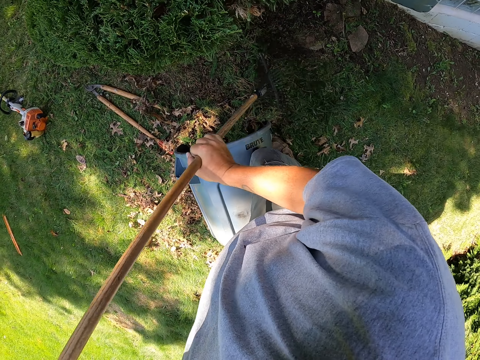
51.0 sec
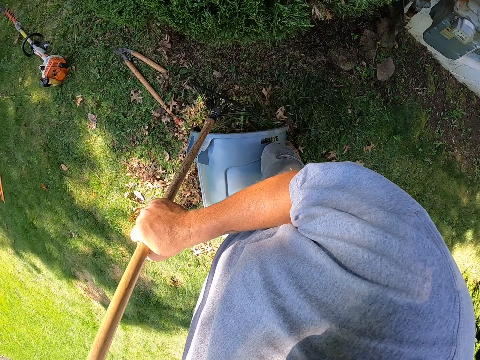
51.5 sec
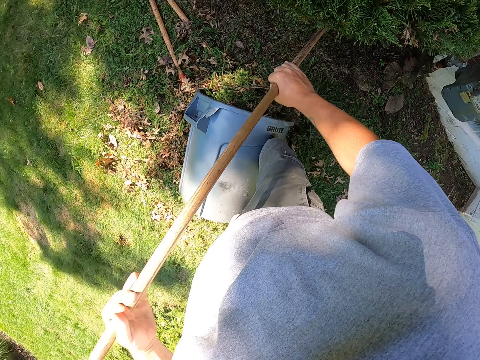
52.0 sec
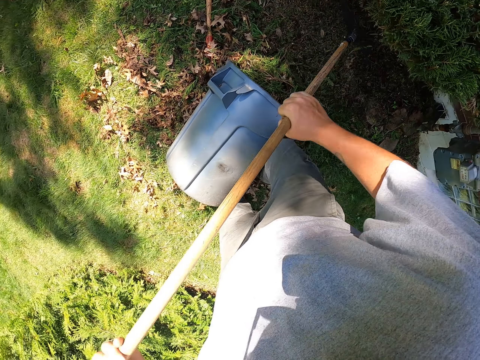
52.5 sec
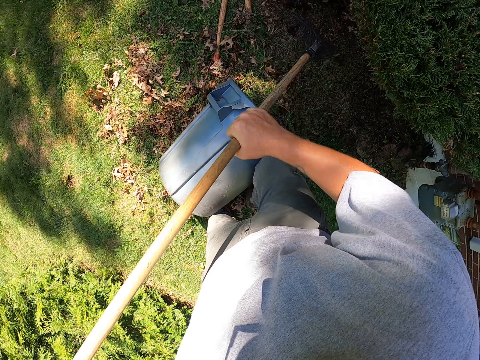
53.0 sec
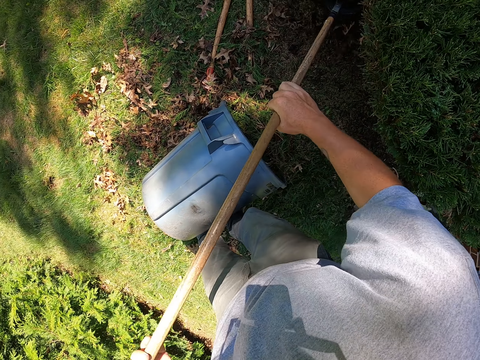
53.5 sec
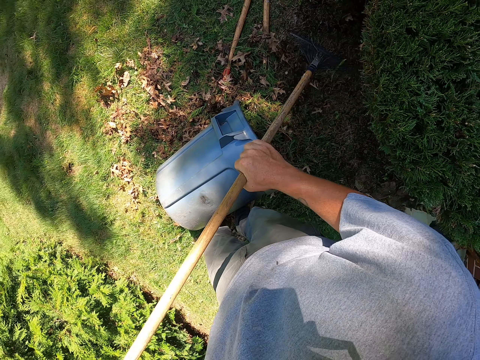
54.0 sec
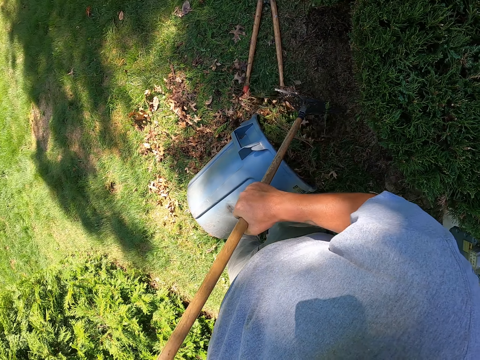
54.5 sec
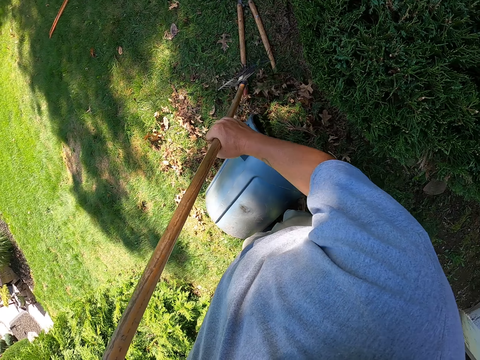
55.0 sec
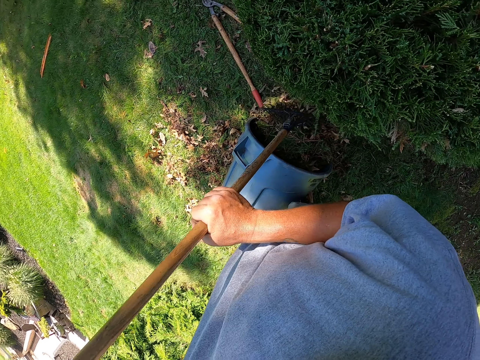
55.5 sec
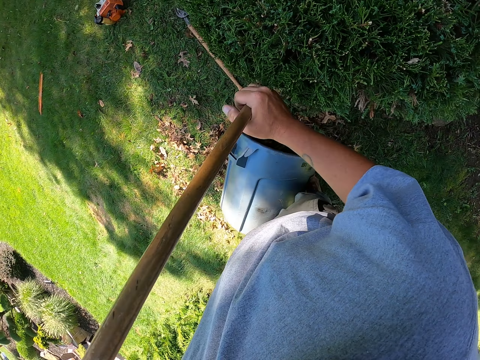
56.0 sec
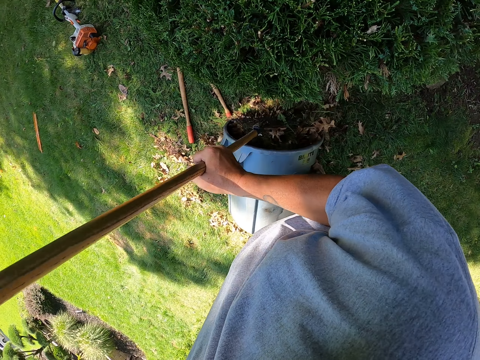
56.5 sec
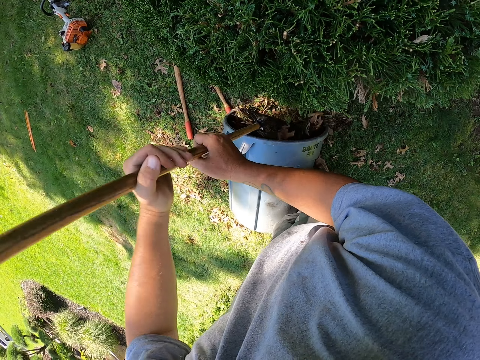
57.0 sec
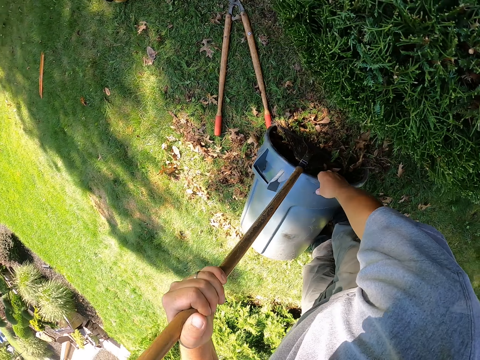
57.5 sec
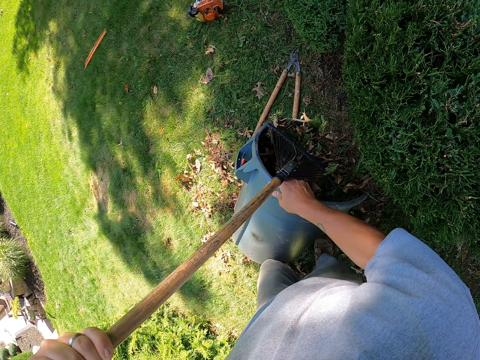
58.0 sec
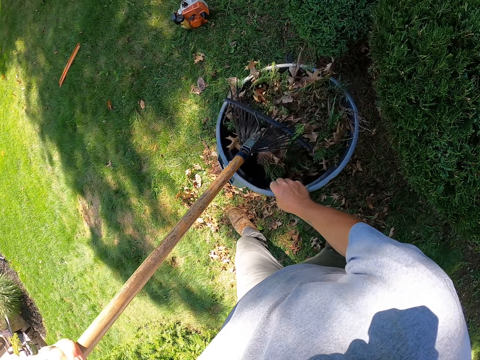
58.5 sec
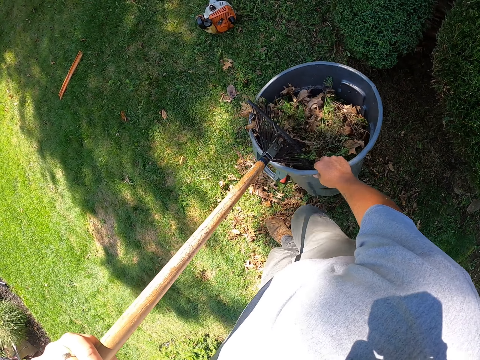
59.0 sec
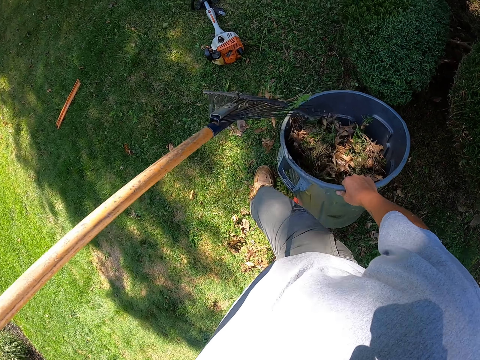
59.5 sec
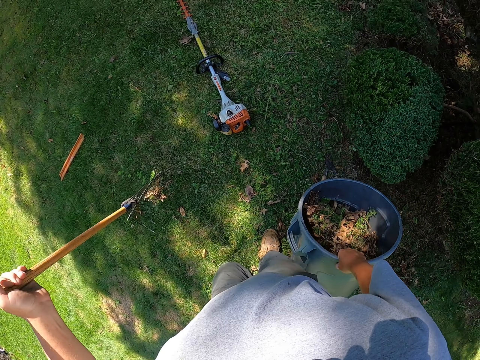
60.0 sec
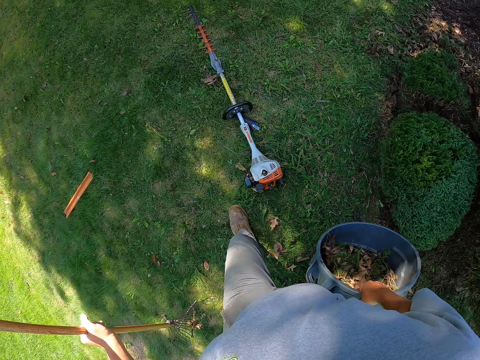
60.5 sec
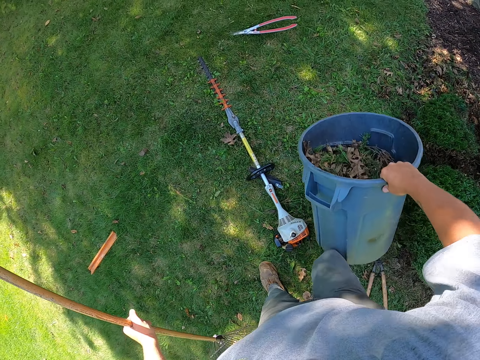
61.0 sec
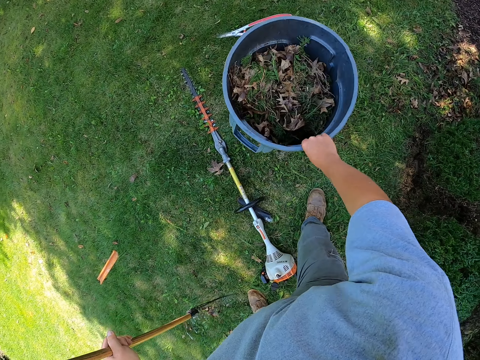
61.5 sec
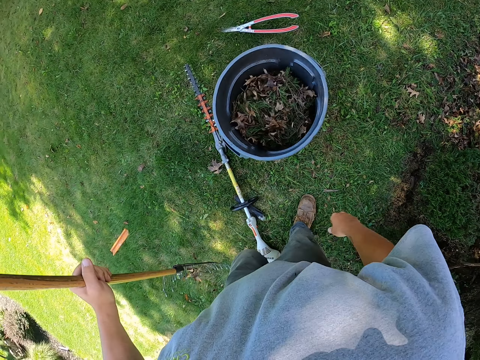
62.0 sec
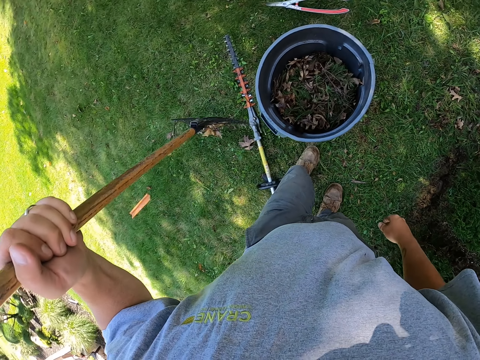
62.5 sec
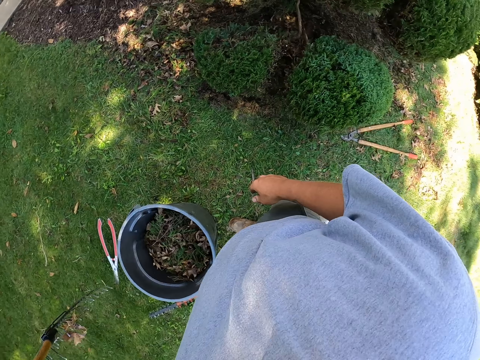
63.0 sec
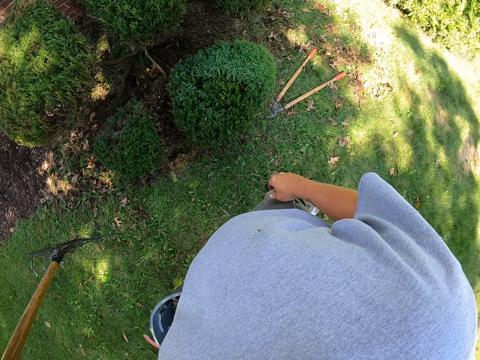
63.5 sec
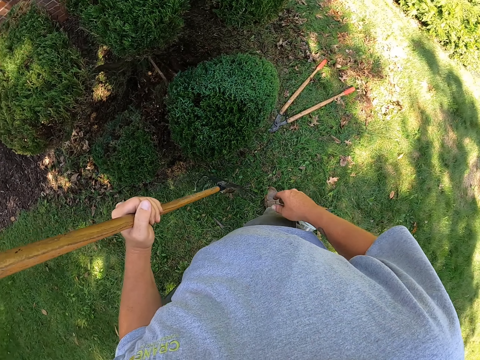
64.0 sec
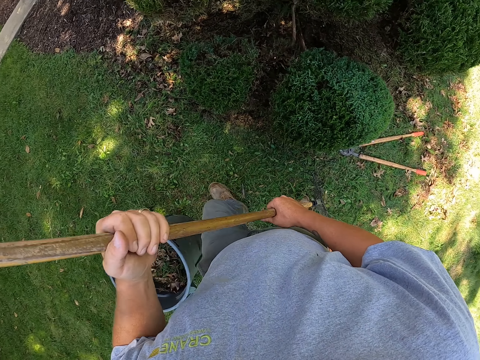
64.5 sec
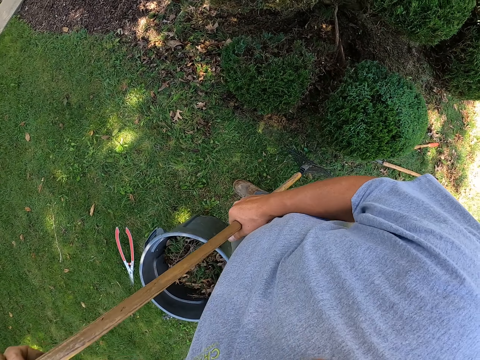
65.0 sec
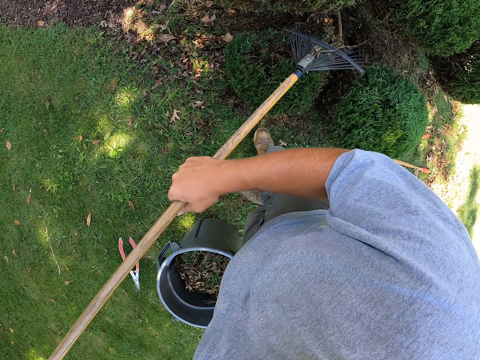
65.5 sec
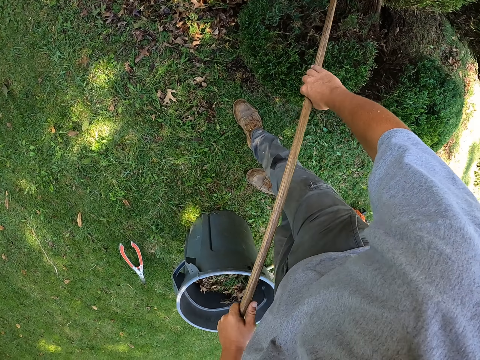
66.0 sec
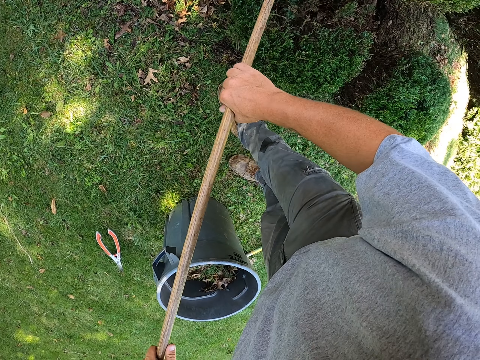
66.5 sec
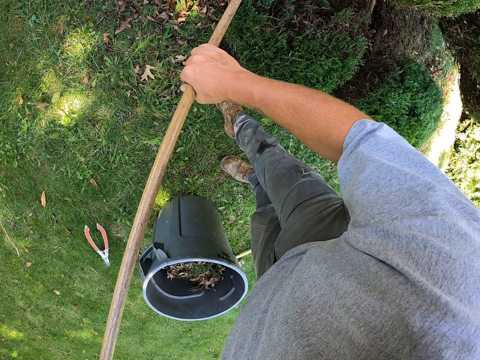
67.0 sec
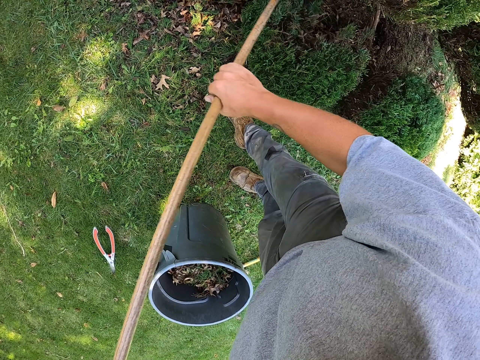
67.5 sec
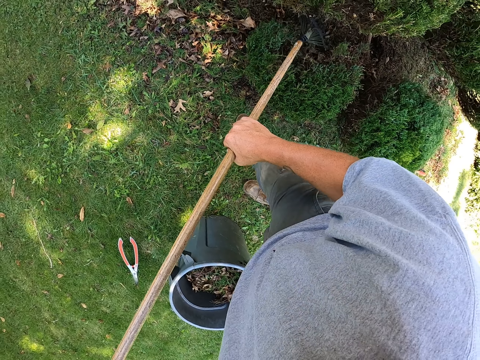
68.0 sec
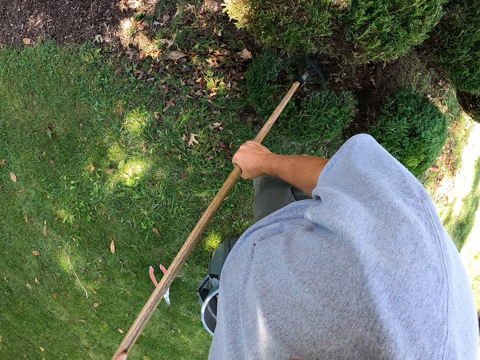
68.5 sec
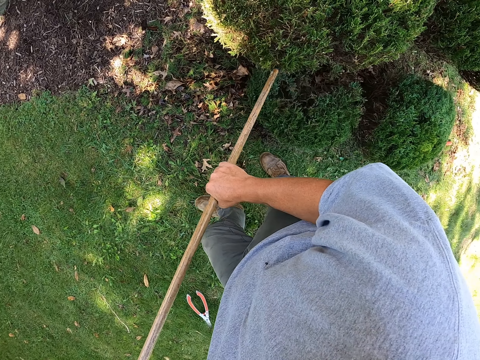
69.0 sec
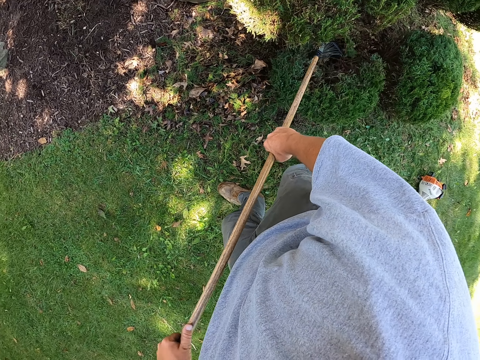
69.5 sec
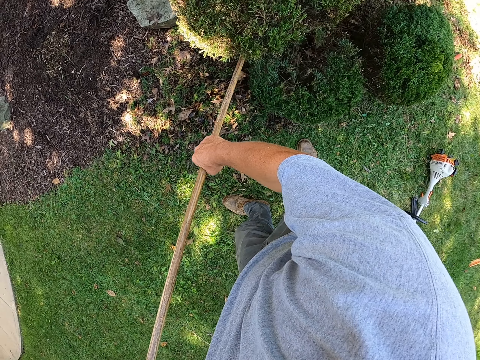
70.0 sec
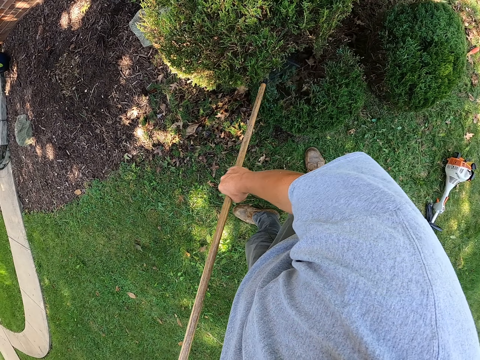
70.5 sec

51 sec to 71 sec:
The camera wearer collects leaves with the rake. They put the leaves in the dustbin with the rake. They pick up the dustbin and put the dustbin on the ground. They walk at the compound. They pick up the dustbin and put the dustbin on the ground. They turn around. They hold the rake with both hands. They move the leg. They collect leaves with the rake.

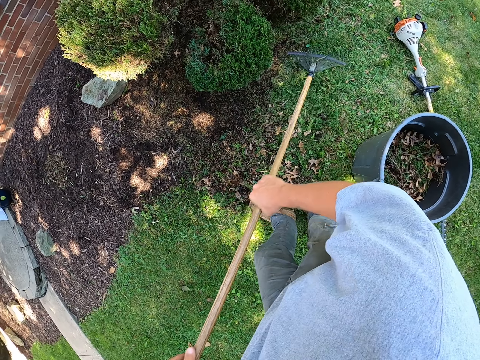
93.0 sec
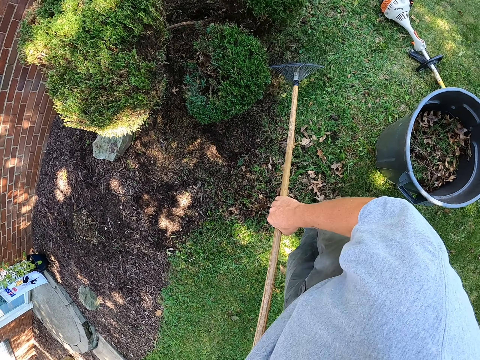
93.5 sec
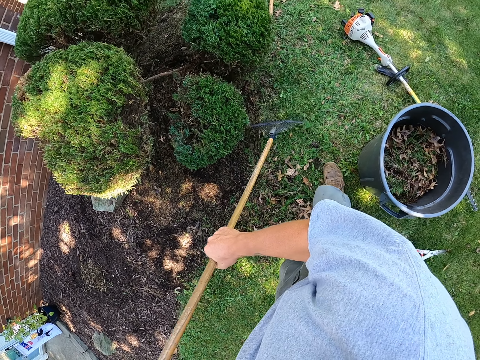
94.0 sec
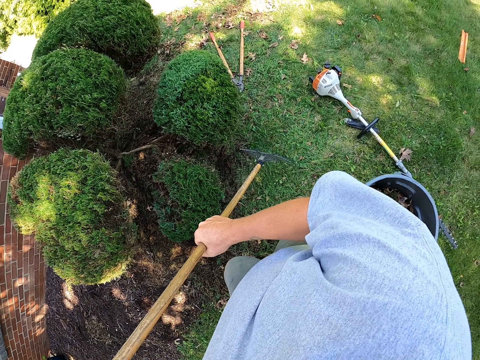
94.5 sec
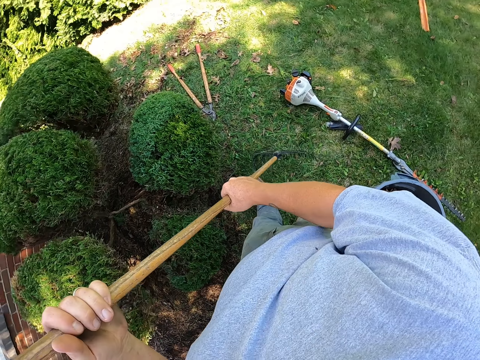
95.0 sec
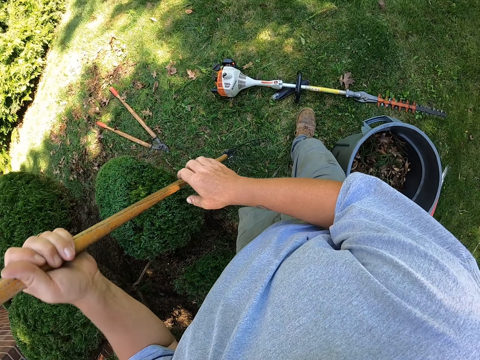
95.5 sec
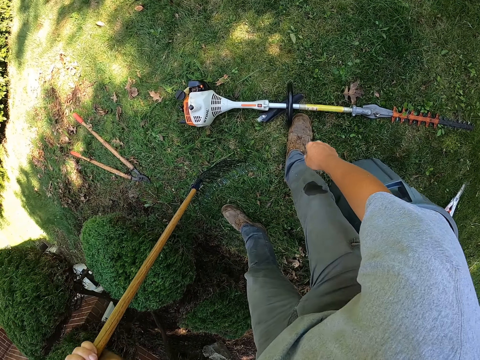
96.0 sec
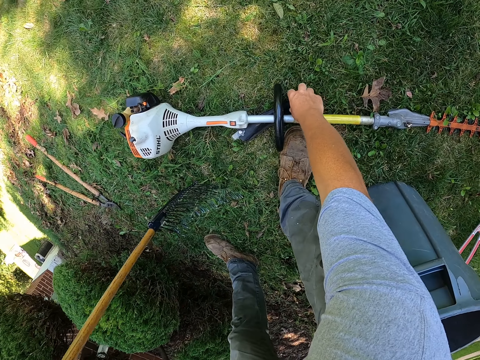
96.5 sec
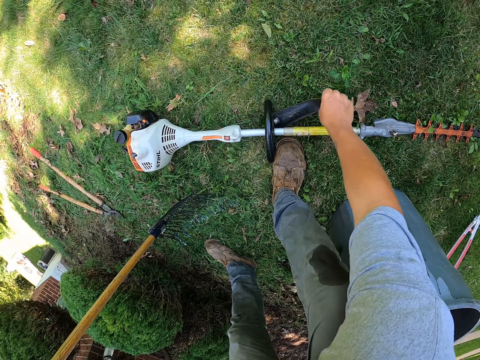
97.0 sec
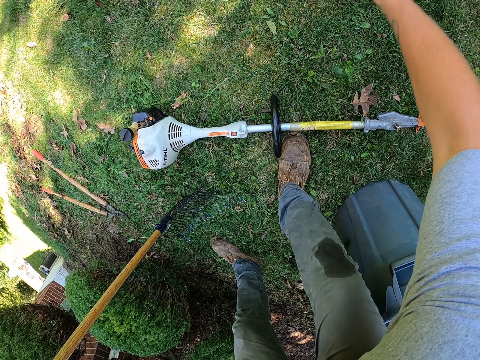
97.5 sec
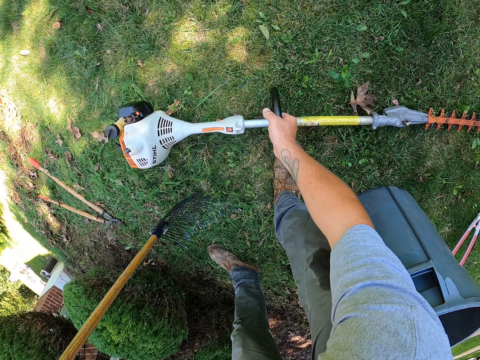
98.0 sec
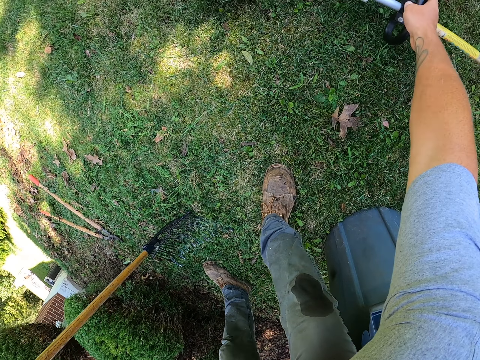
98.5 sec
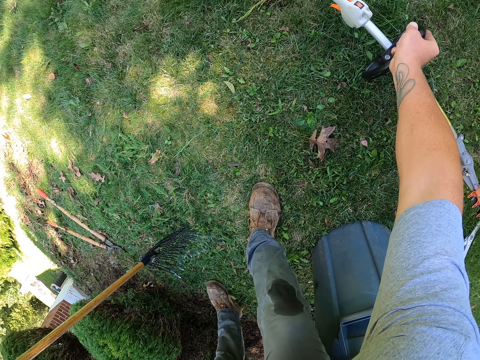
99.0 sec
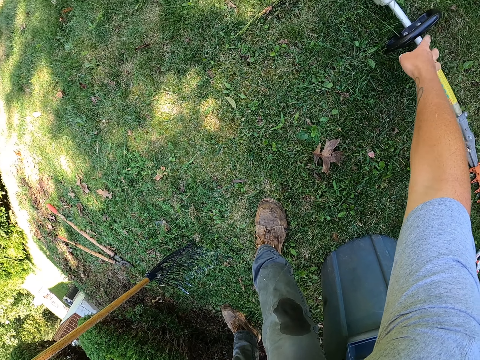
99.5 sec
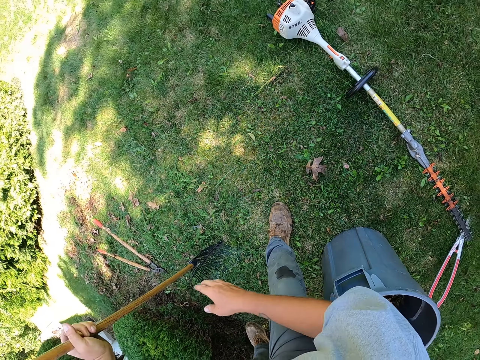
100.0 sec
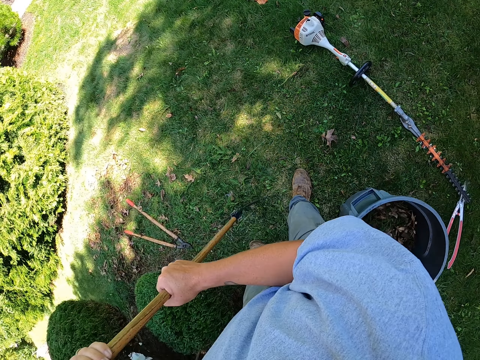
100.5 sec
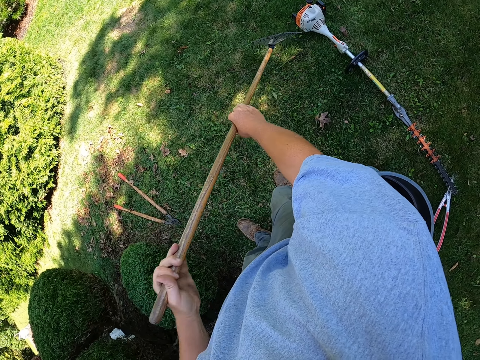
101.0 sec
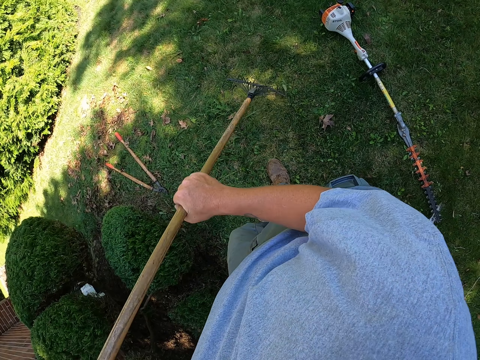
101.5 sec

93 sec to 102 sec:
The camera wearer walks at the compound. They hold the rake with one hand. They pick up a knife loop belt and throw the knife loop belt. They are picking up a machine. They move the hedge trimmer on the ground. They hold the rake with both hands and collect leaves with the rake.
